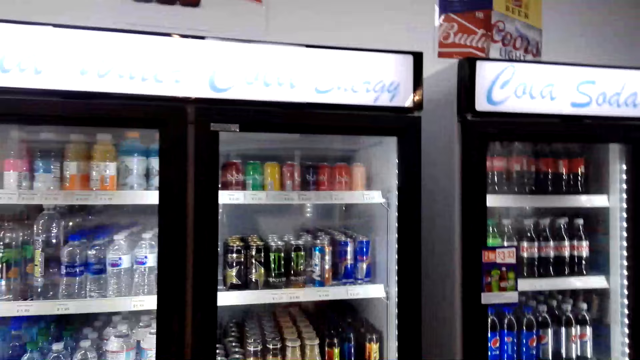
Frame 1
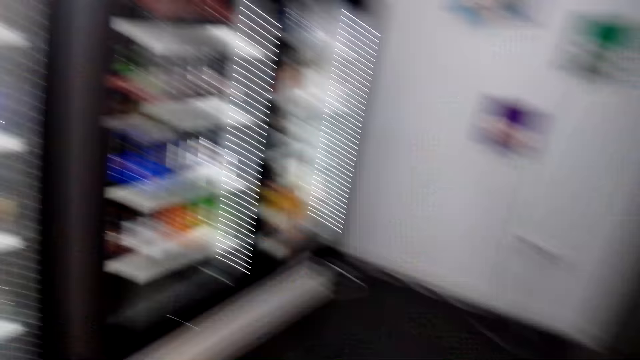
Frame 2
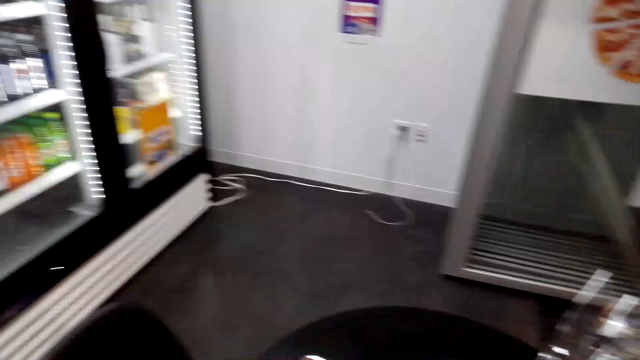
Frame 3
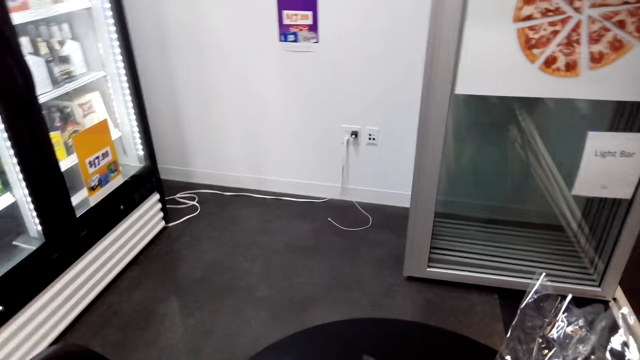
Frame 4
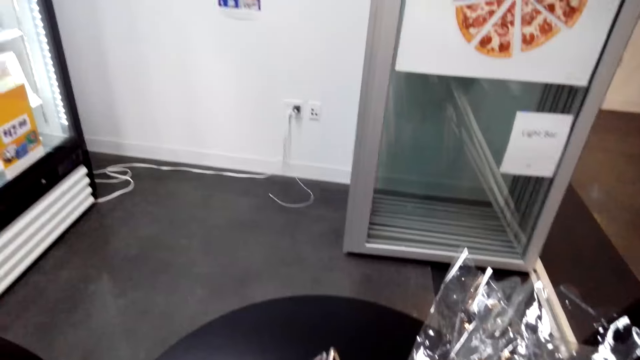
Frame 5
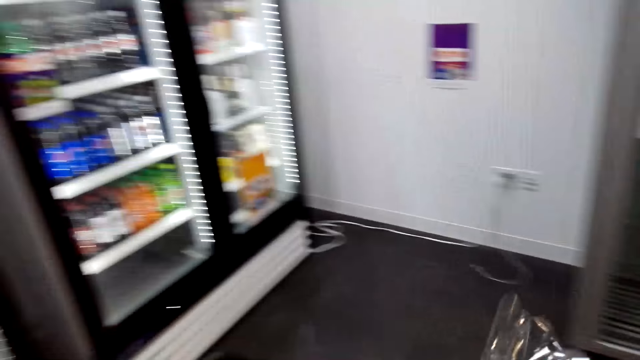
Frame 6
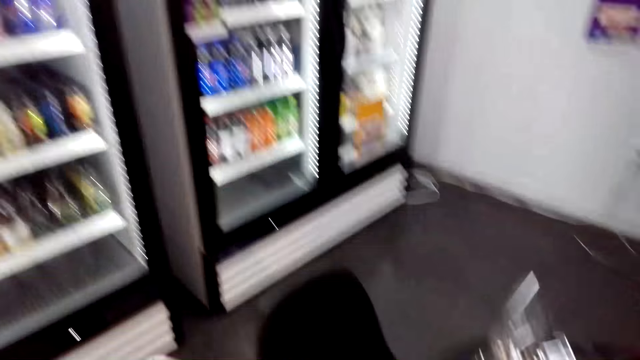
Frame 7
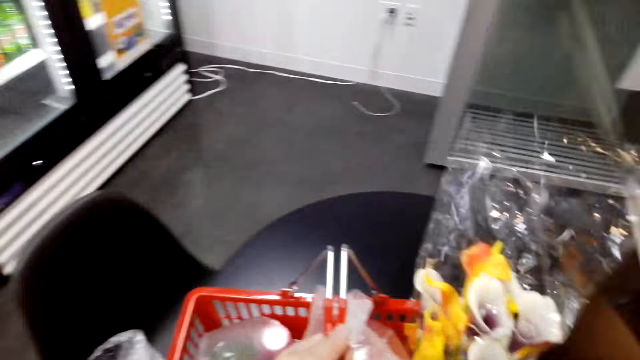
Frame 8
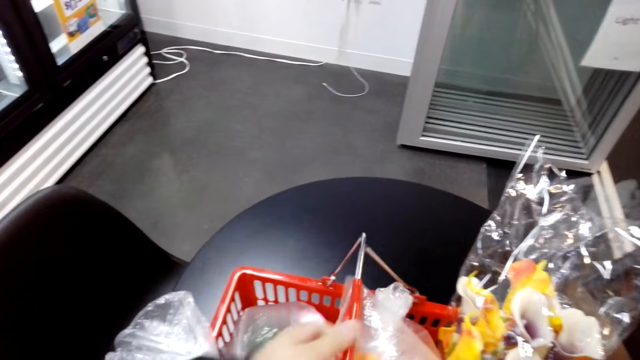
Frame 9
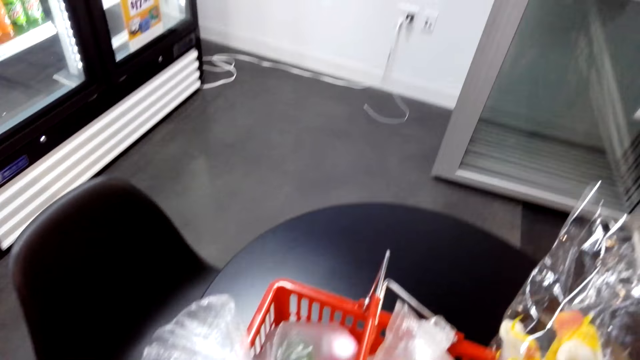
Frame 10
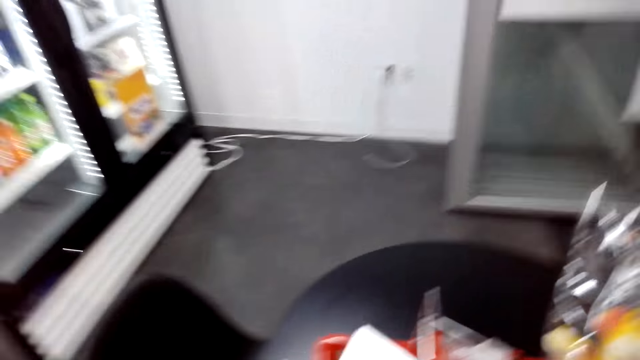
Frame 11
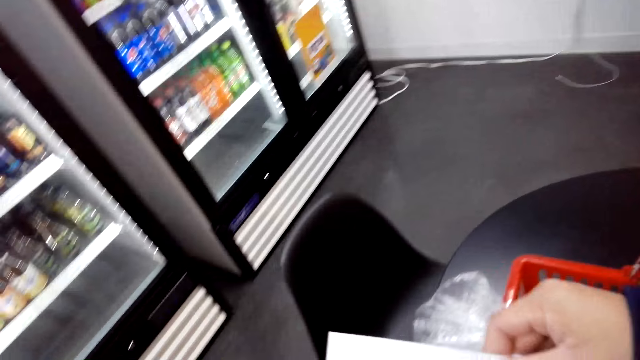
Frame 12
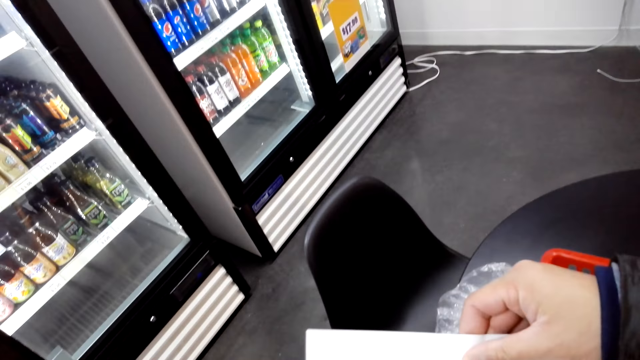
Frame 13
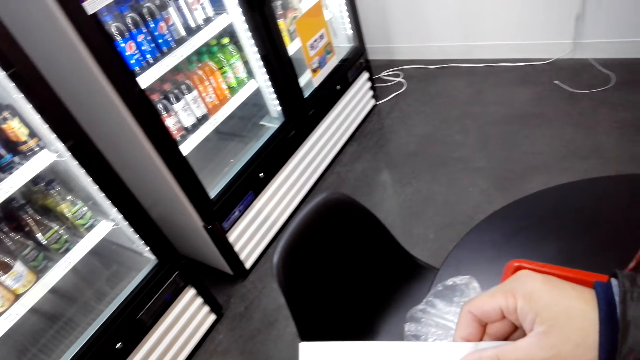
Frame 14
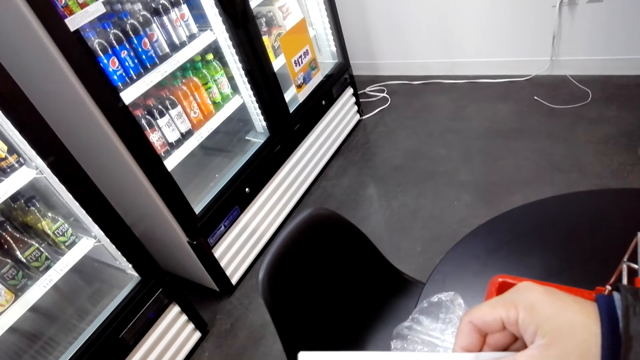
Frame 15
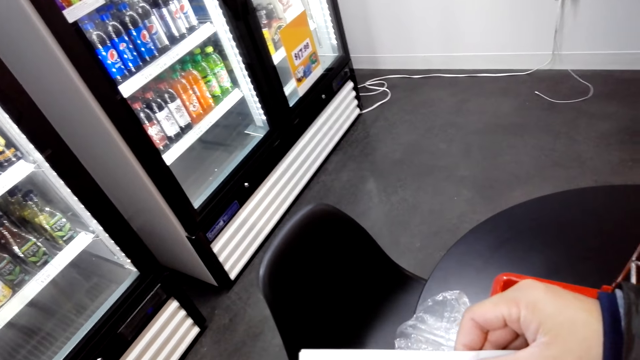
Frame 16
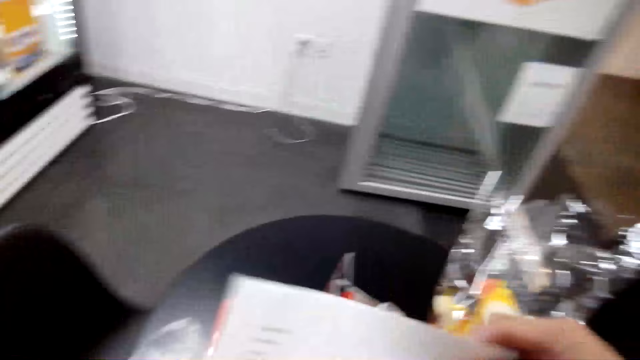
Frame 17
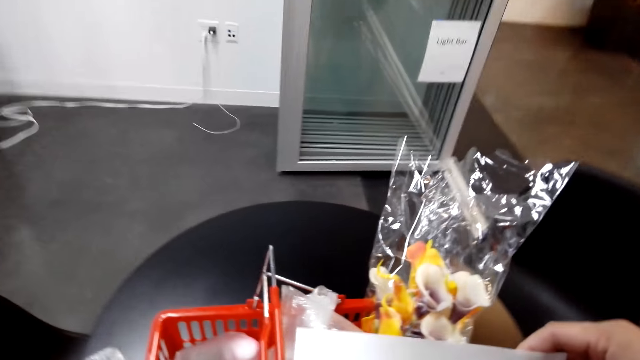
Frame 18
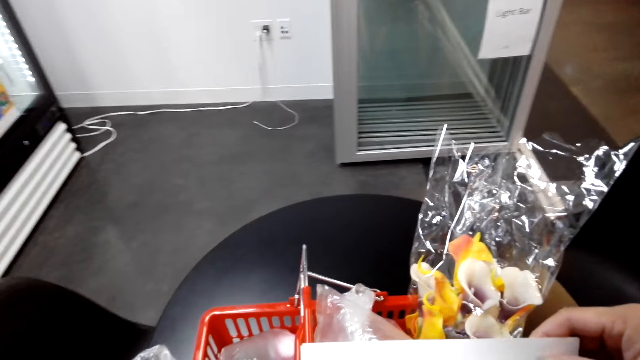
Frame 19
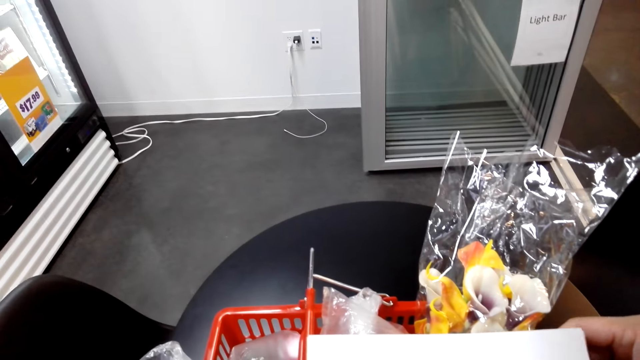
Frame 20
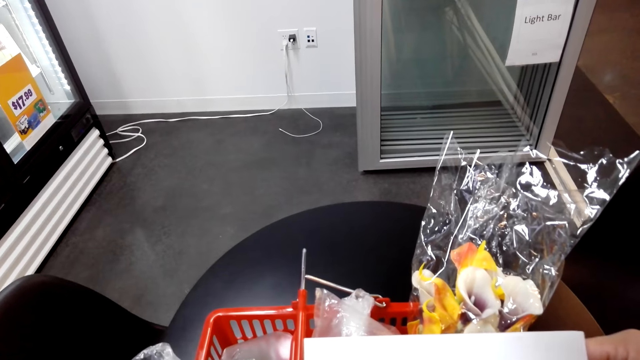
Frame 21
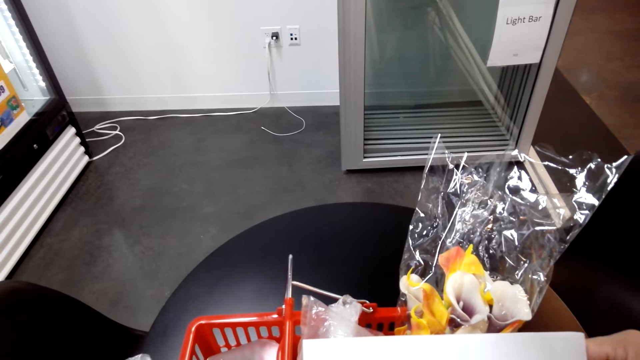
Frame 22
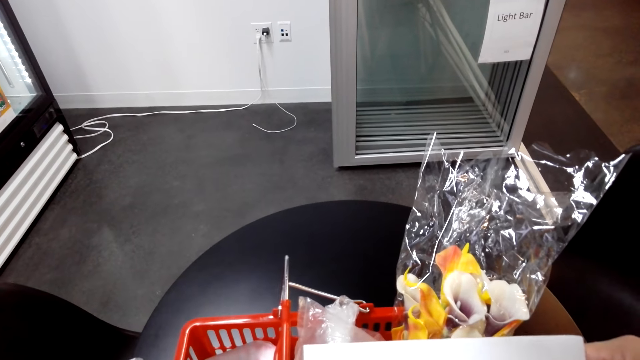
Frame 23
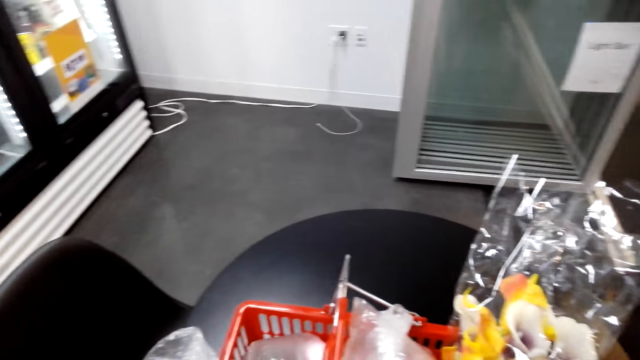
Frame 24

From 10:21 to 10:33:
The camera wearer looks at the shopping list.

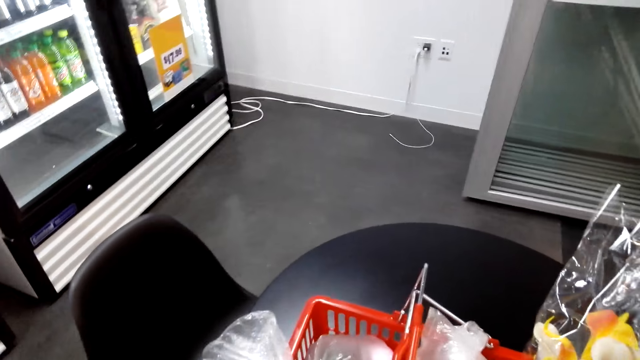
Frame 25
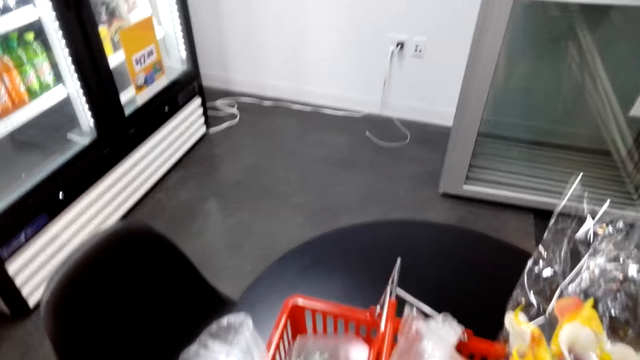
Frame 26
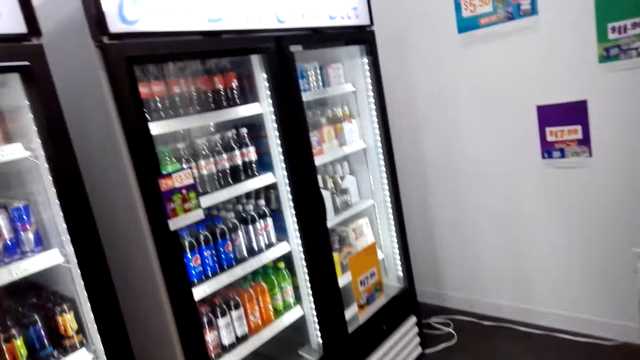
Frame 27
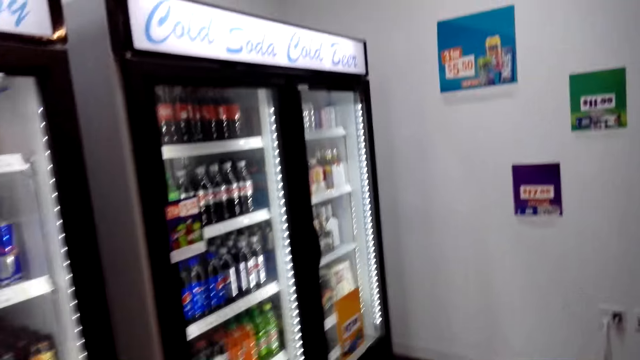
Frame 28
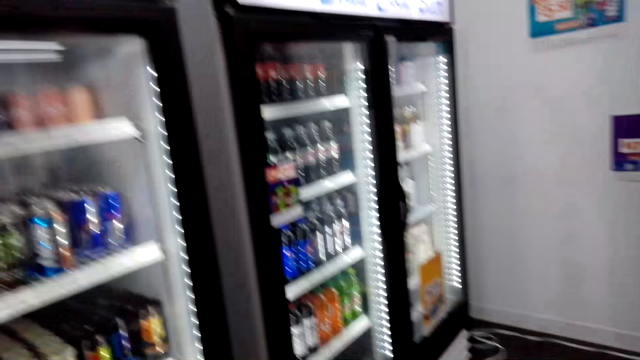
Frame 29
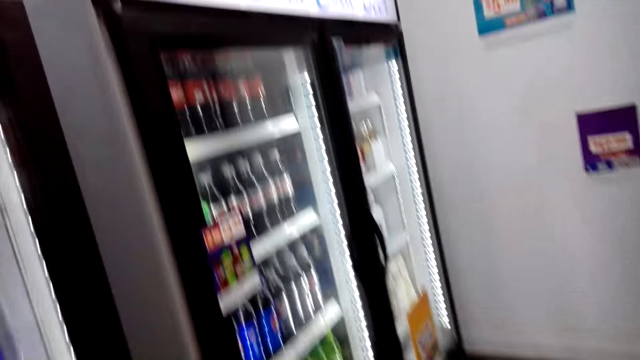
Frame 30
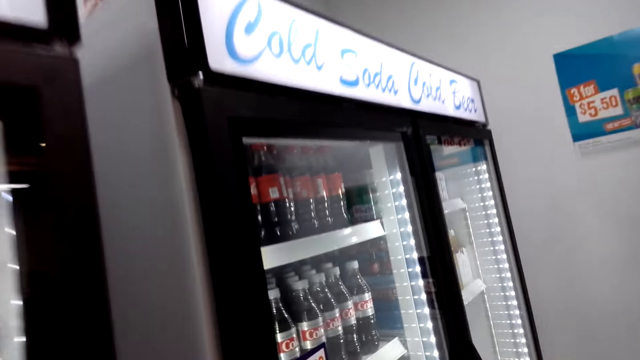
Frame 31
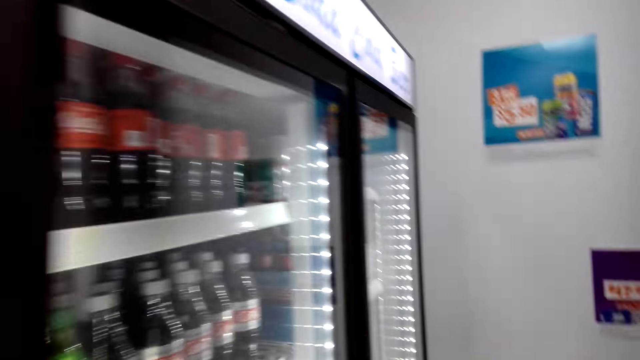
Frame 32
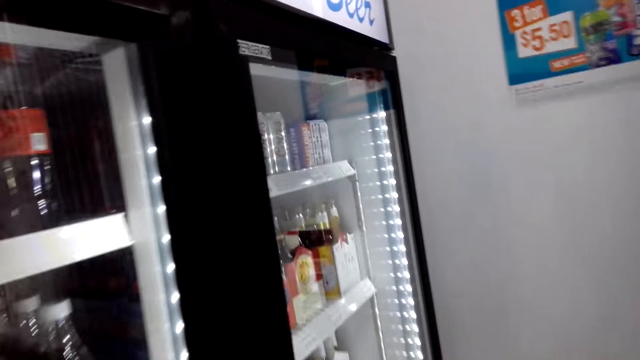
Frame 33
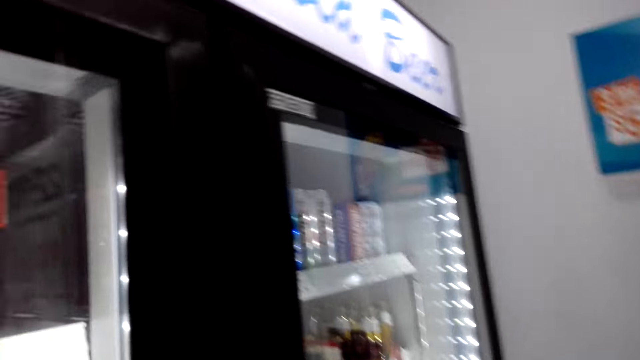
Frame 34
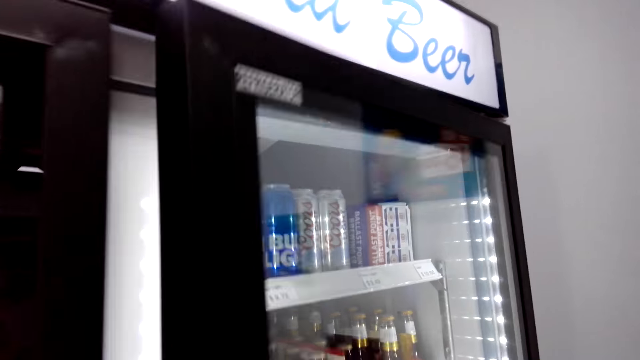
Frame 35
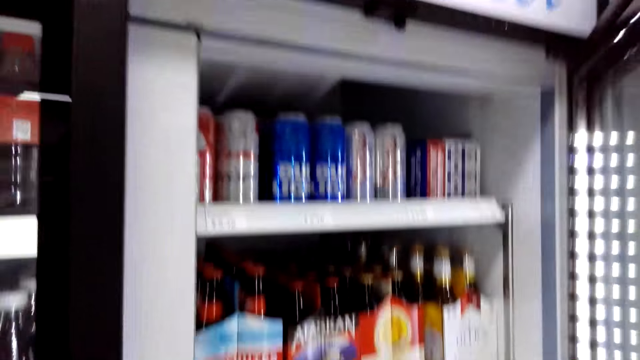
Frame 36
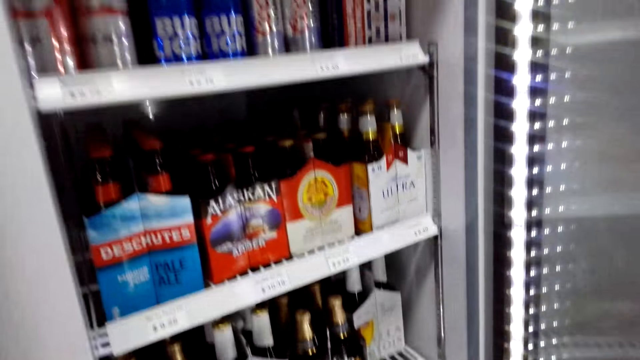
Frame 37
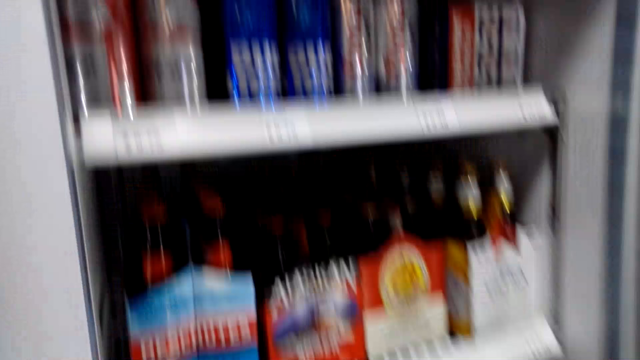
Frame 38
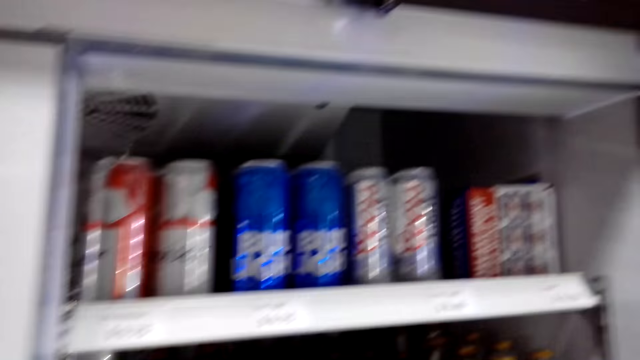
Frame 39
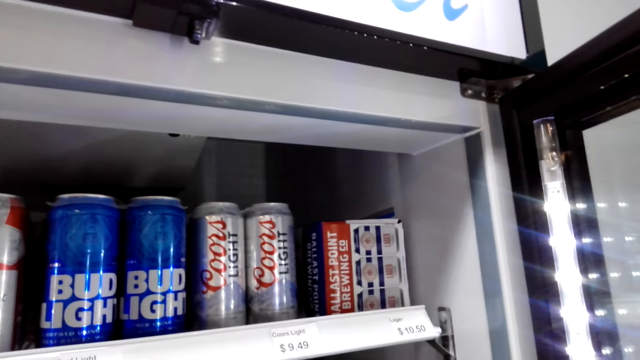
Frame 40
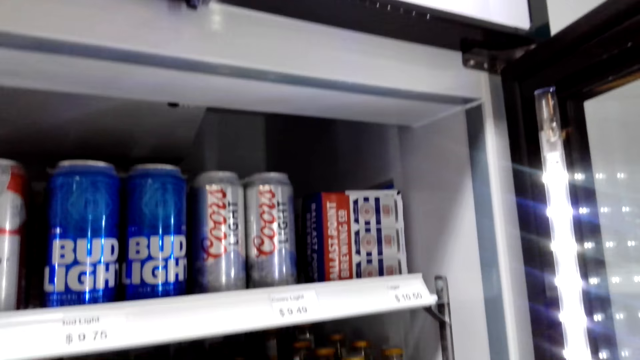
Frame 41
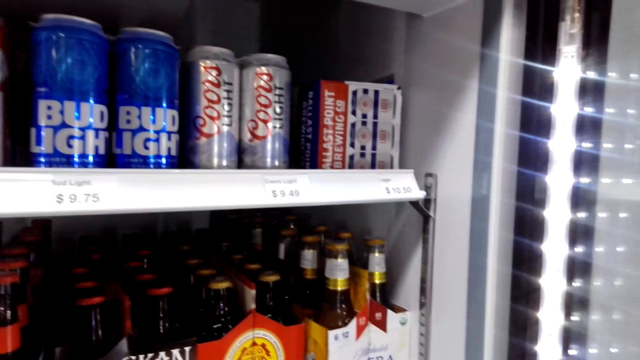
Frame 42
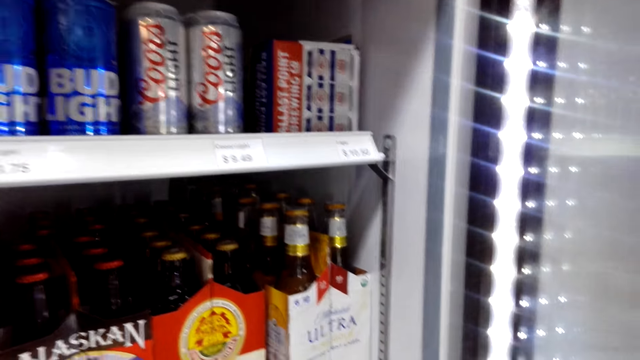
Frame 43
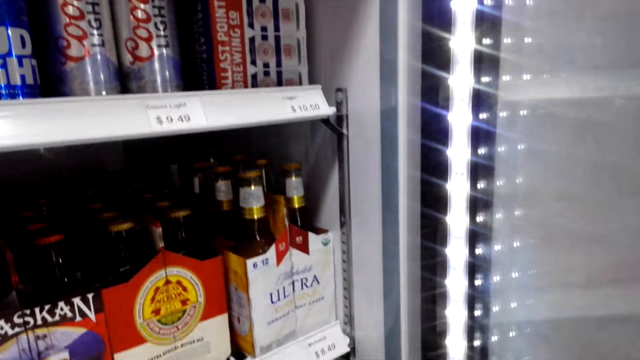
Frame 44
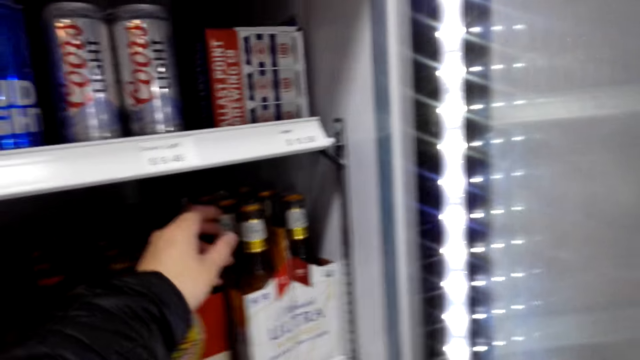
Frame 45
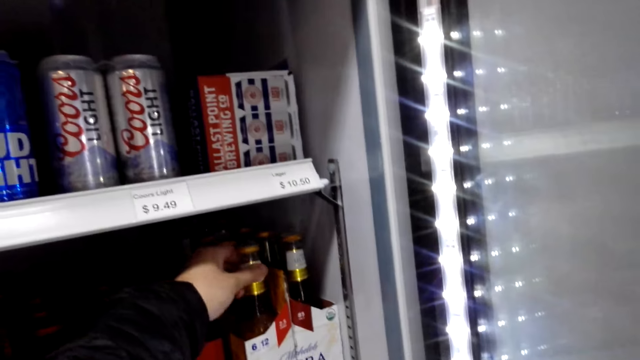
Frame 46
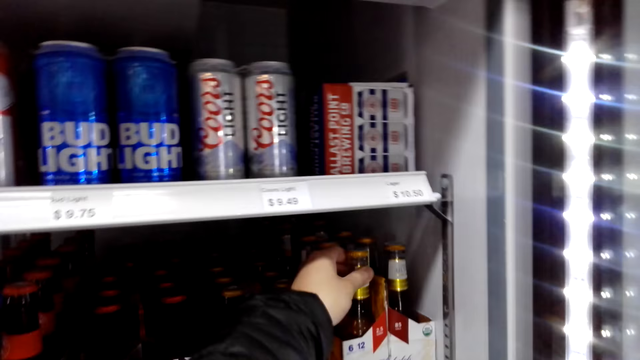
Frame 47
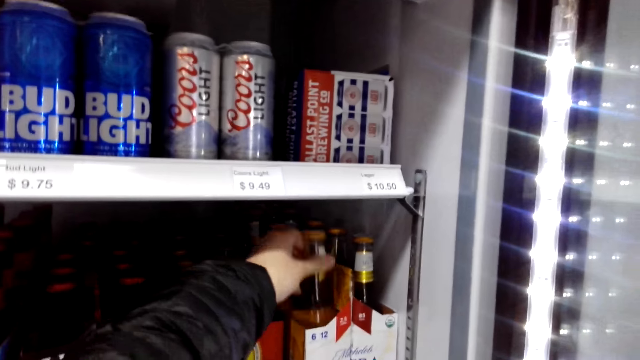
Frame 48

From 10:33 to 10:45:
The camera wearer opens the fridge. They grab the beer.
